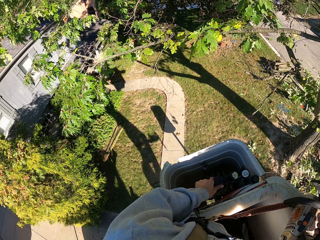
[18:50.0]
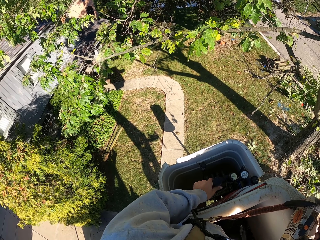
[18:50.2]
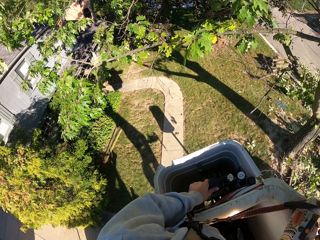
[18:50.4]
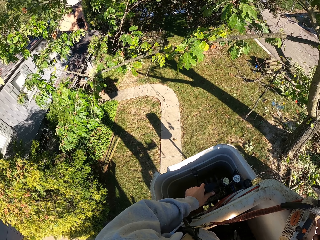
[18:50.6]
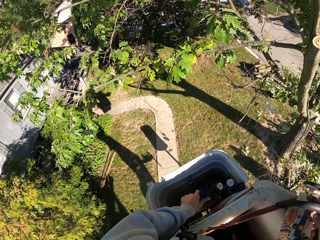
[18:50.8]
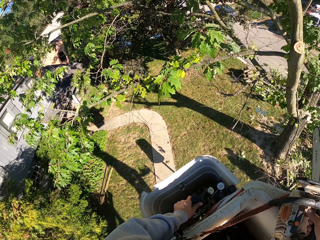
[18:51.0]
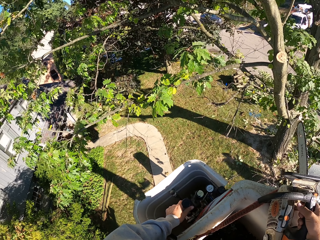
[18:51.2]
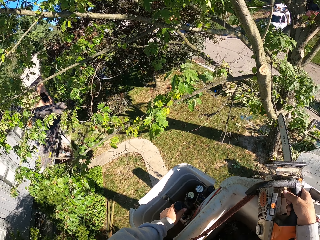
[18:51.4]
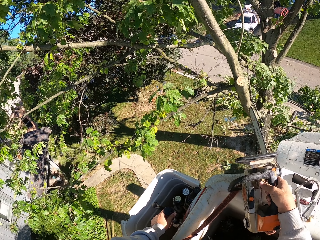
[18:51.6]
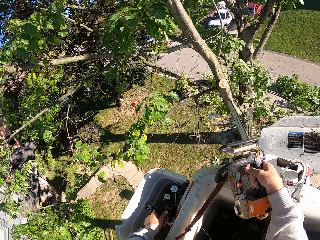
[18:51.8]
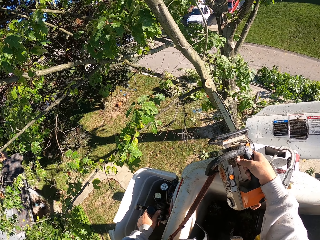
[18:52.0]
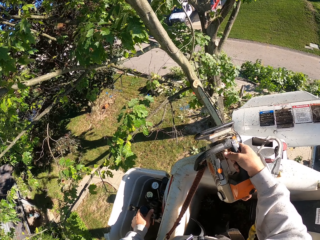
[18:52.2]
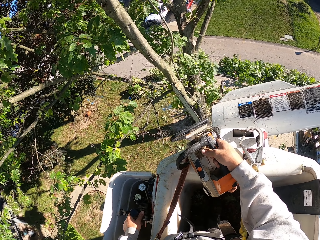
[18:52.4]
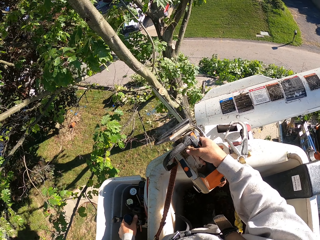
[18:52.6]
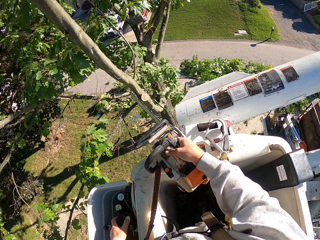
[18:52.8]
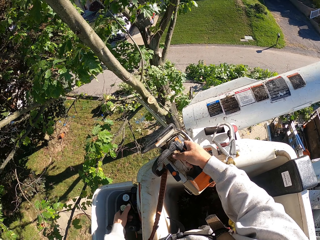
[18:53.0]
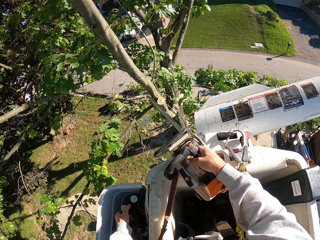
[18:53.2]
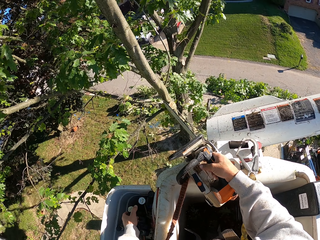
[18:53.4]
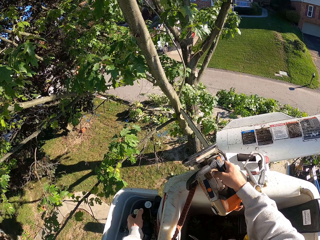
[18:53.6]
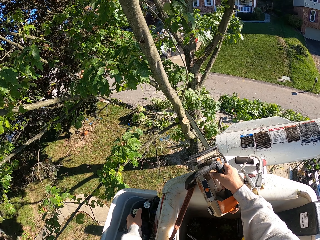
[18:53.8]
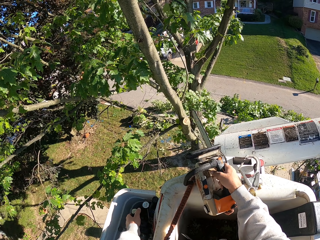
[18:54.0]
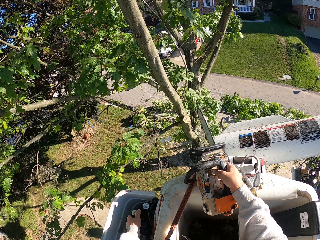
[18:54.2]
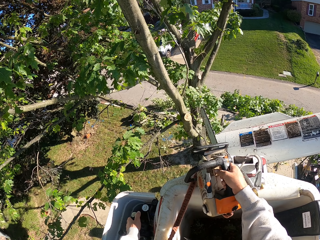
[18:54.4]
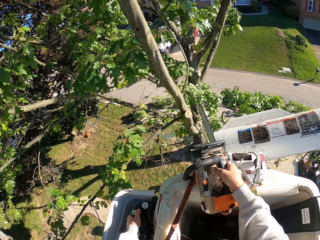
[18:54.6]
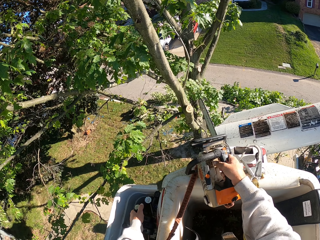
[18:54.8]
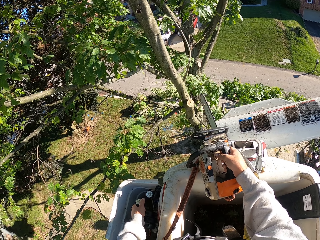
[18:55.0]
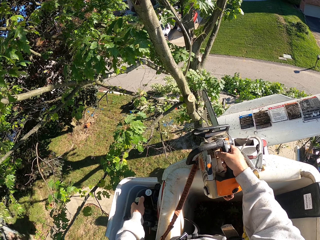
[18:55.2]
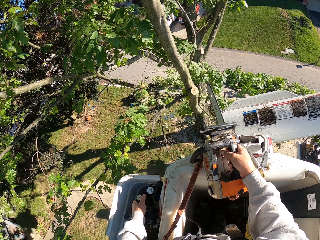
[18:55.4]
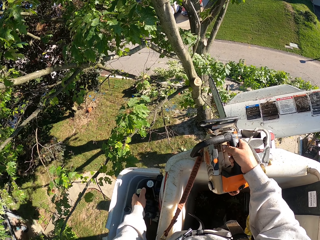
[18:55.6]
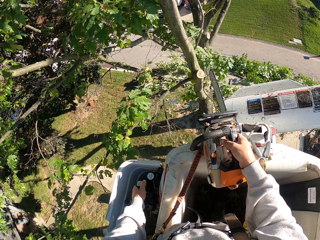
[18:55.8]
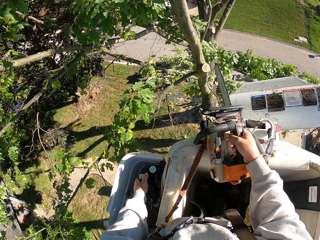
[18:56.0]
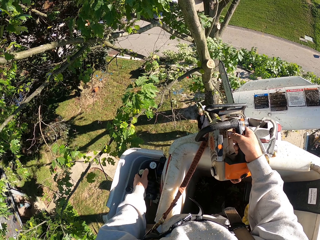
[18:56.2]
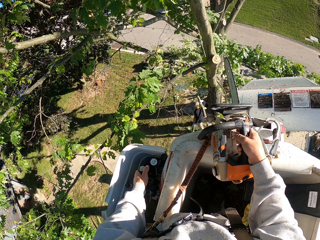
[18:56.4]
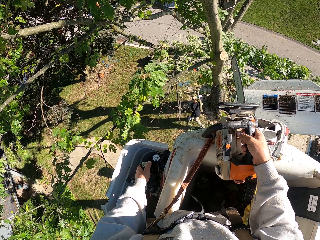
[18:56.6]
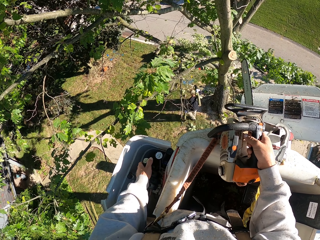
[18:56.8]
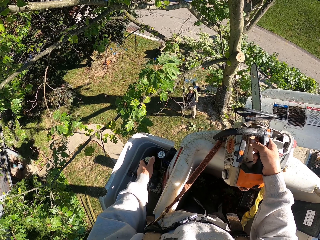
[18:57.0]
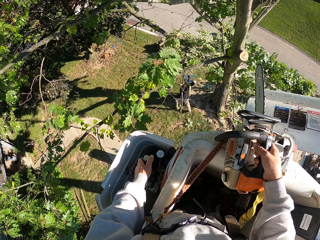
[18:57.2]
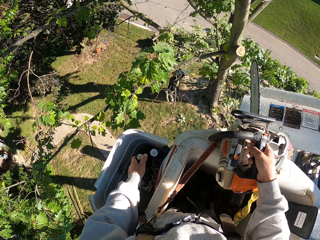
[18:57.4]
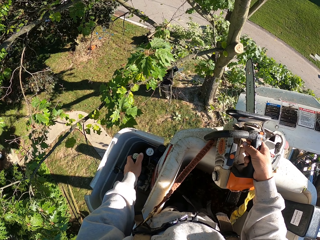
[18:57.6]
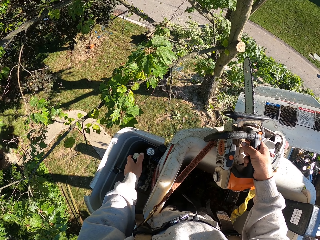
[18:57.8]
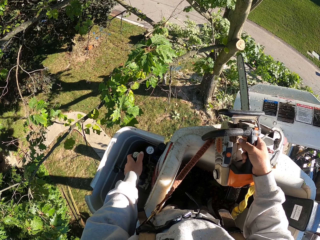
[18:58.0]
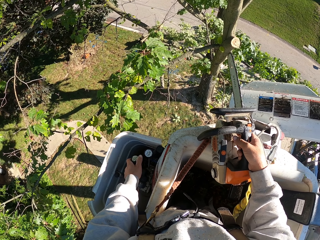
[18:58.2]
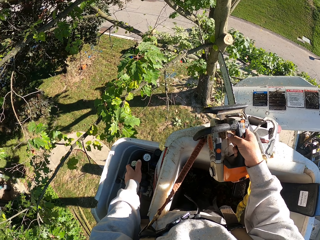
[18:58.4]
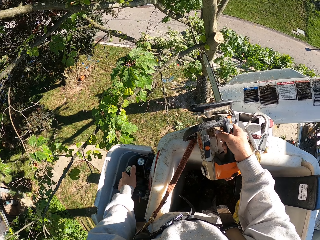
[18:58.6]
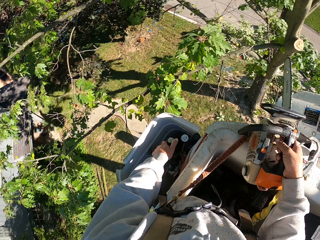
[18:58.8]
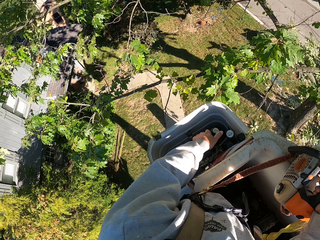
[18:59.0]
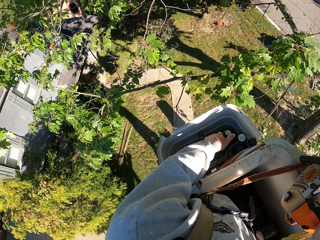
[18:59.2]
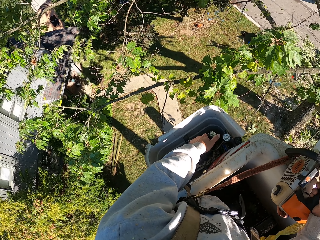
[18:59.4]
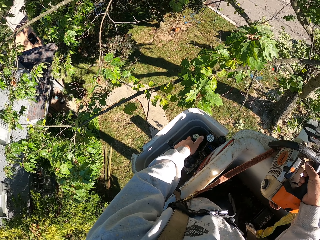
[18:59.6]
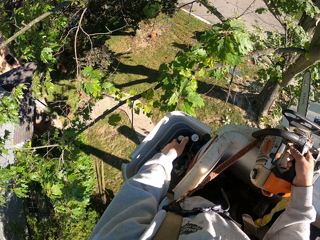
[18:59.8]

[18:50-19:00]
A man walks around. The man carries a tree log on his shoulder with both hands.

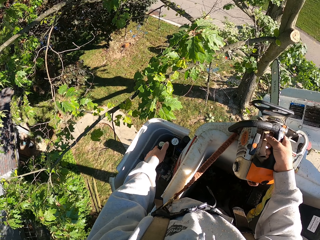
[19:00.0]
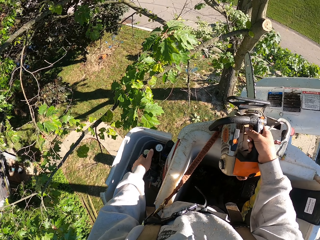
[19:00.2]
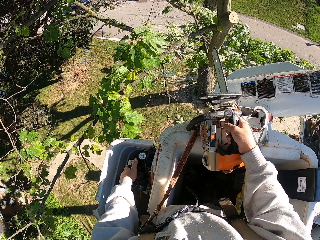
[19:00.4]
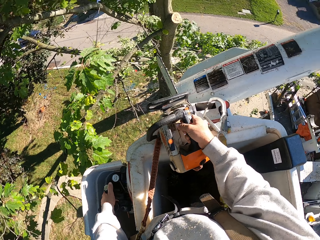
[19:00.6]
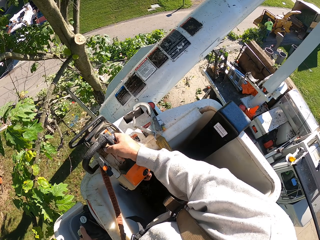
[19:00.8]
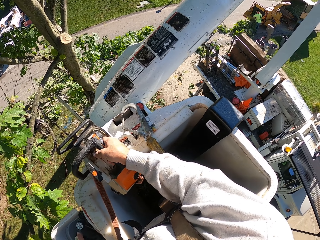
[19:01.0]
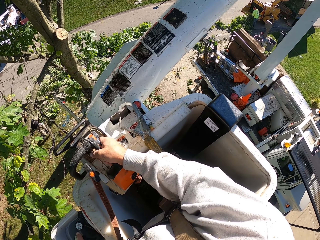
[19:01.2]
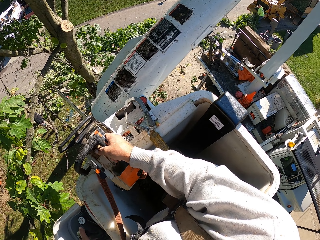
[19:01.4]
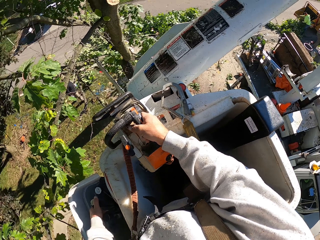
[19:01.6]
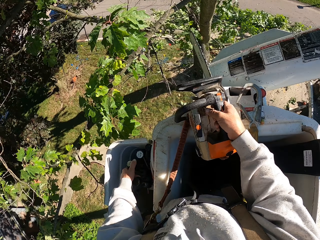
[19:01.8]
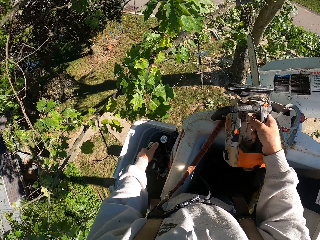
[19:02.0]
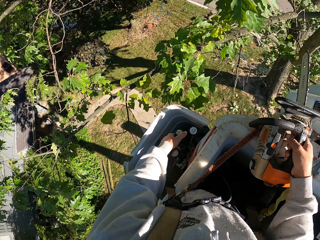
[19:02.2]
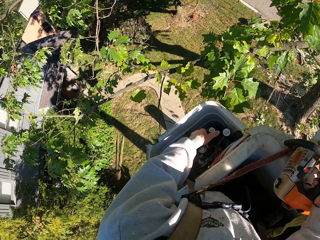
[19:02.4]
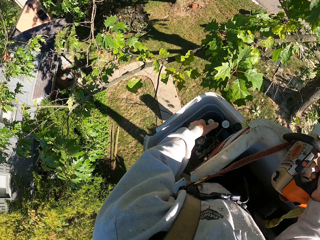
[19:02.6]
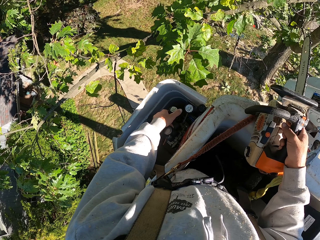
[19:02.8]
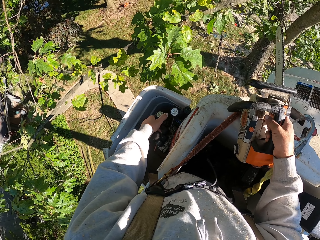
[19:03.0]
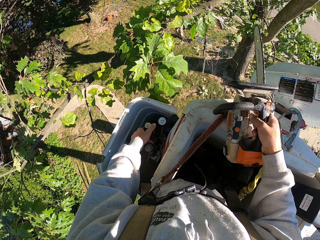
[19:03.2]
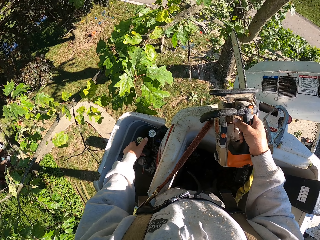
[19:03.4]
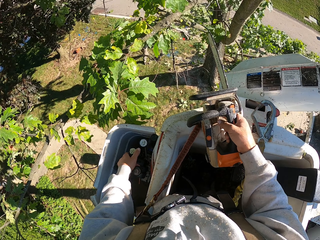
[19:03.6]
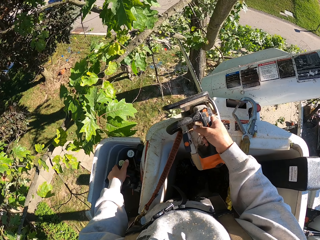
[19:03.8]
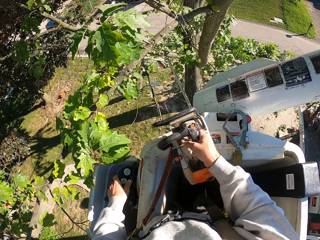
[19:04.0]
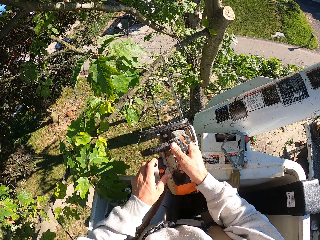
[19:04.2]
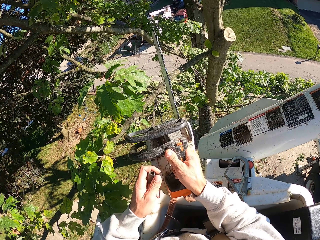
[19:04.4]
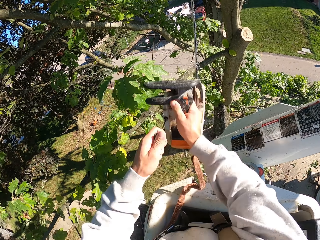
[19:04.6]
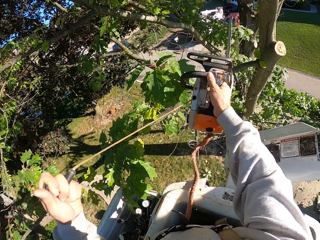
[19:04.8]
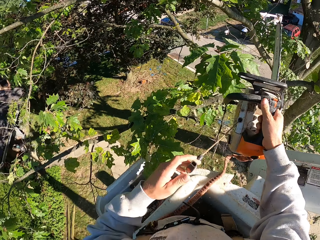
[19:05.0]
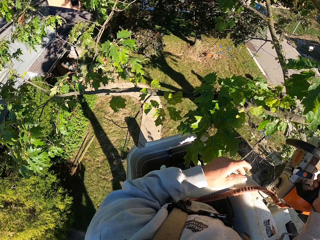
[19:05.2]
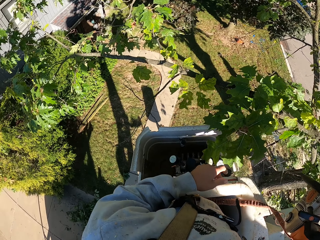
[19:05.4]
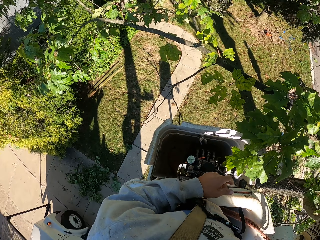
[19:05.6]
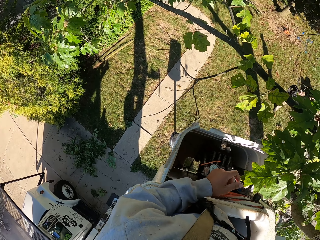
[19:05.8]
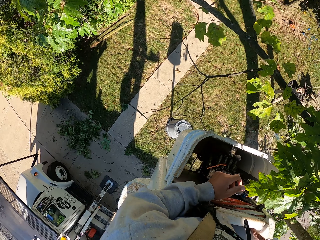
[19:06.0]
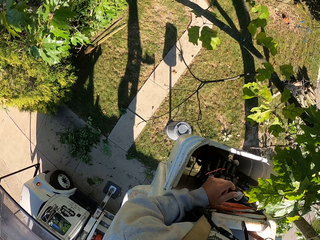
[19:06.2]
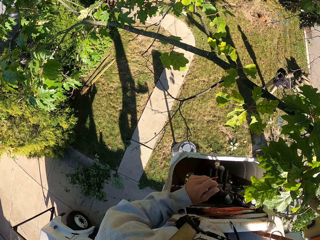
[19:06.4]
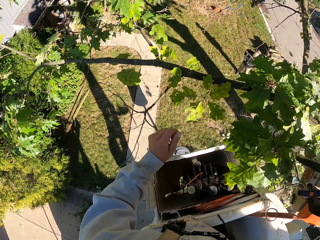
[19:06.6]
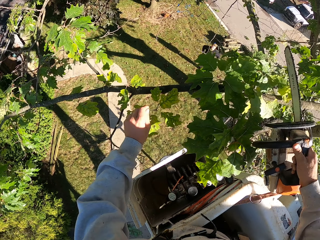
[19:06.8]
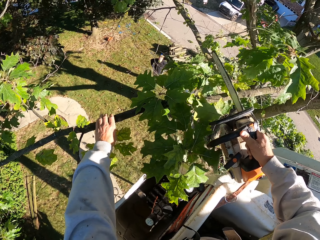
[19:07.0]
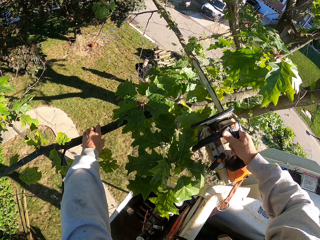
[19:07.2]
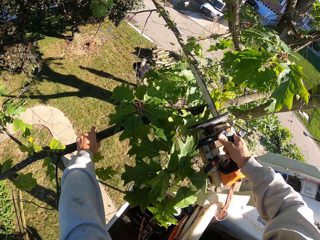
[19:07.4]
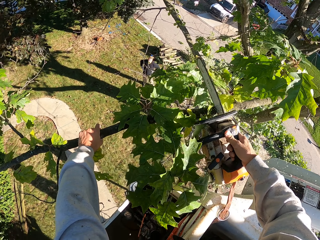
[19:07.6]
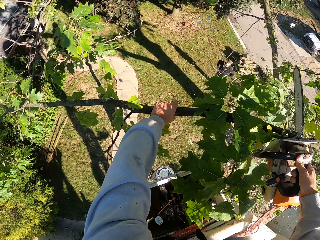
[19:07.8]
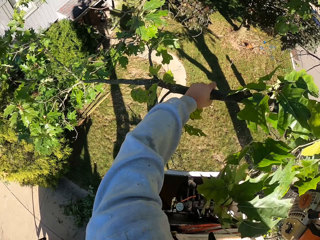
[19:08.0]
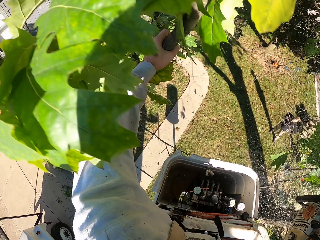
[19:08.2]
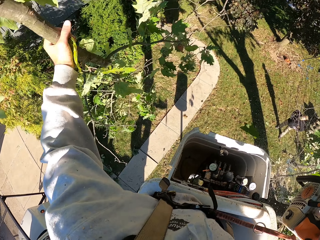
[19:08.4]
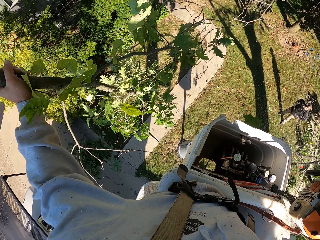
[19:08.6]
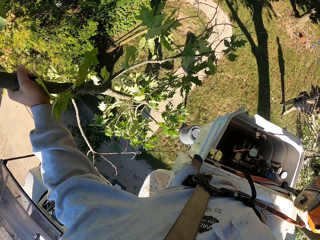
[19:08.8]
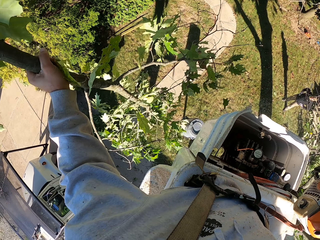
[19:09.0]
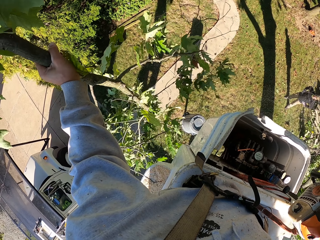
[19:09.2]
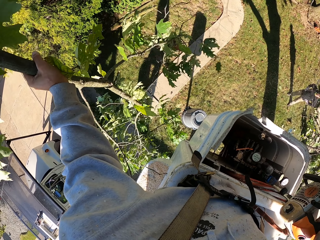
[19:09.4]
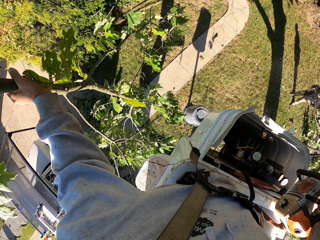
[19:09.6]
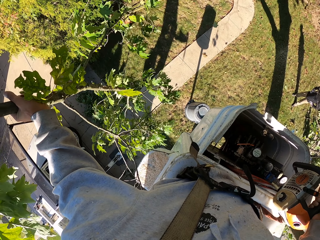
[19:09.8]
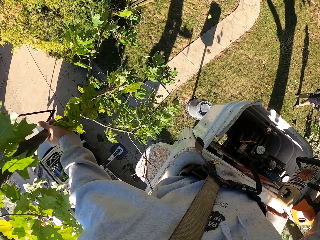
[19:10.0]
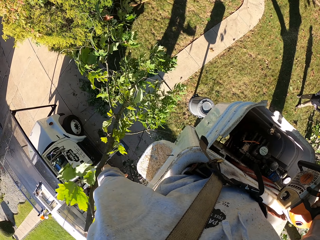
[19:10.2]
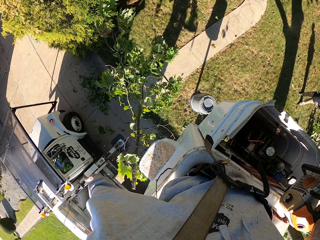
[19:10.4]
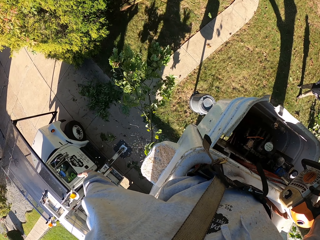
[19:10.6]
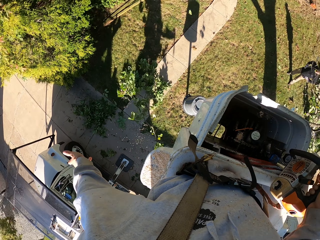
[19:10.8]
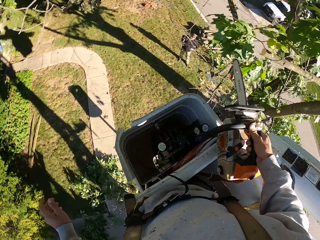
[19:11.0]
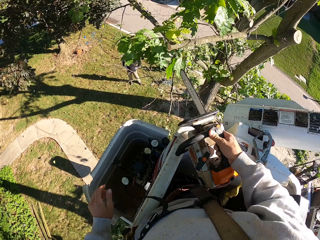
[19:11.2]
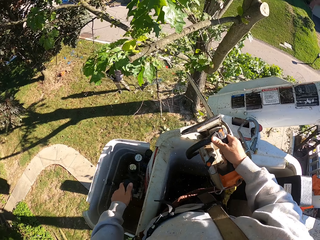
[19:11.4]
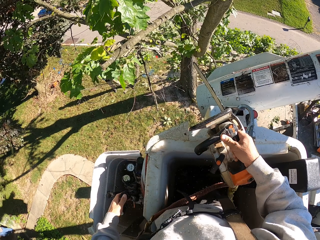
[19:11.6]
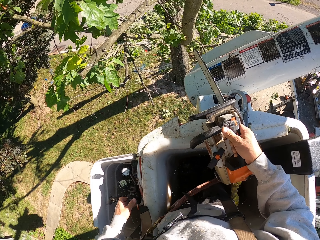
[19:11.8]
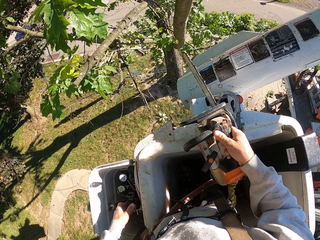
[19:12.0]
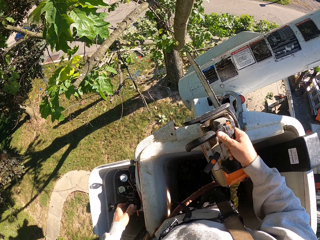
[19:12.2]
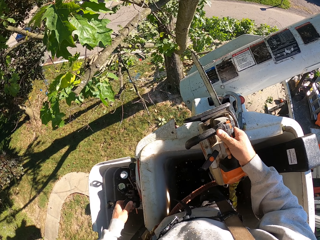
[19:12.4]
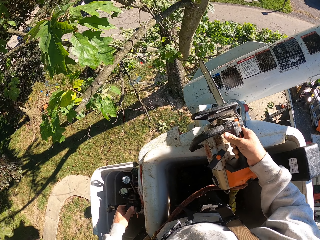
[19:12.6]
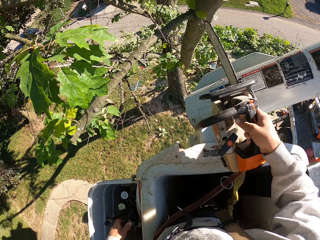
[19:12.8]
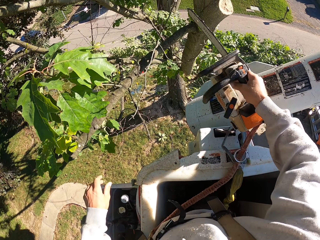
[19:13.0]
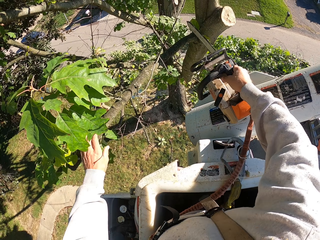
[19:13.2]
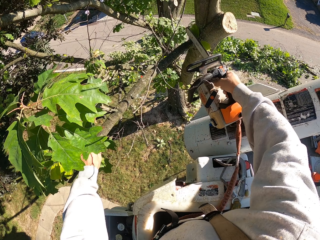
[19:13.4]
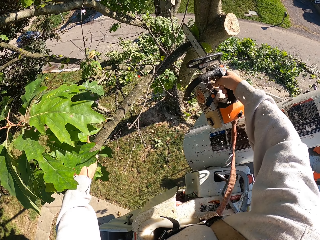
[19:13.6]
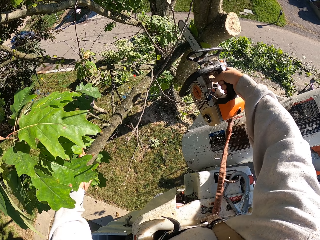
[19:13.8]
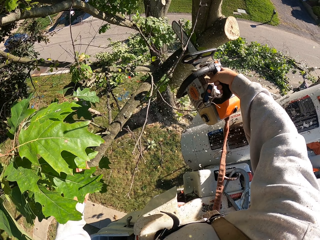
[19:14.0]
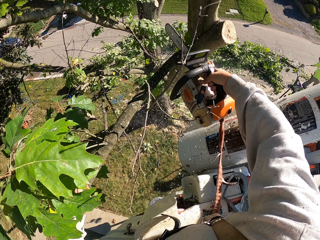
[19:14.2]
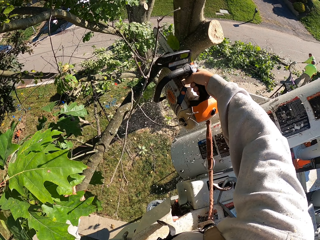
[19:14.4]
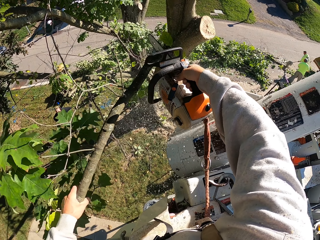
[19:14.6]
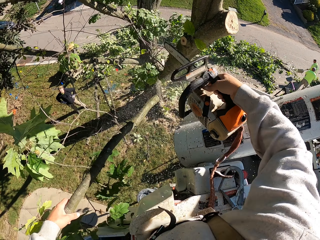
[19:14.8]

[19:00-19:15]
The camera wearer looks around. He pulls a pull cord on the chain saw with his left hand. He lifts the power saw. He holds a tree branch with his left hand. He cuts the tree branch from the tree with the chain saw in his right hand. He throws the tree branch in his left hand to the ground. He operates the tree bucket truck with his left hand. He holds a tree branch with his left hand. He cuts the tree branch from the tree with the chain saw in his right hand.
